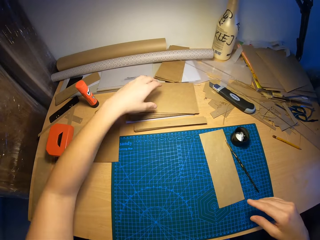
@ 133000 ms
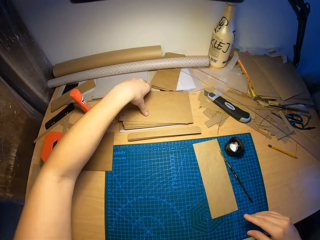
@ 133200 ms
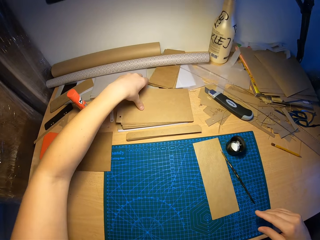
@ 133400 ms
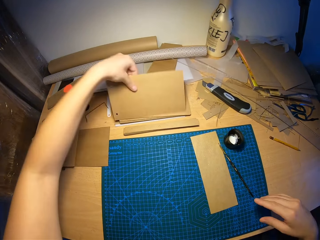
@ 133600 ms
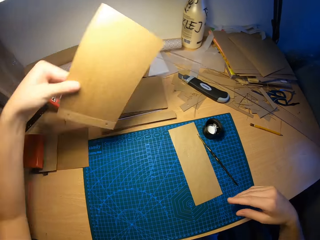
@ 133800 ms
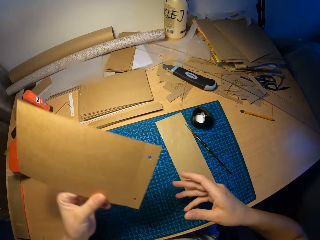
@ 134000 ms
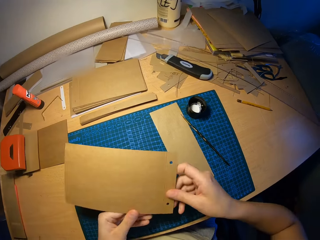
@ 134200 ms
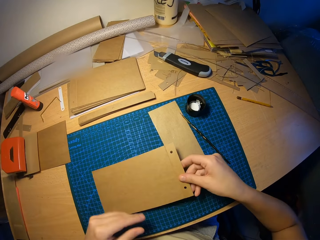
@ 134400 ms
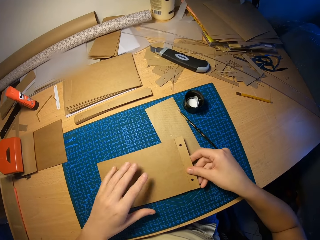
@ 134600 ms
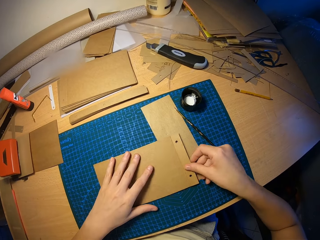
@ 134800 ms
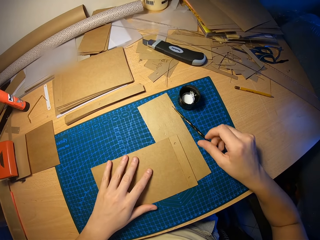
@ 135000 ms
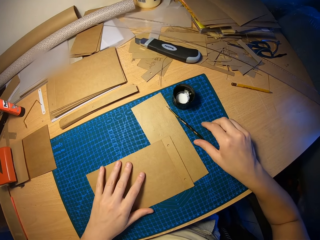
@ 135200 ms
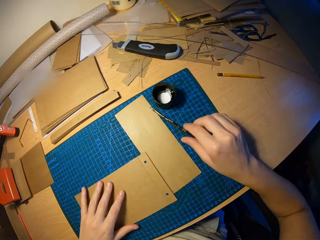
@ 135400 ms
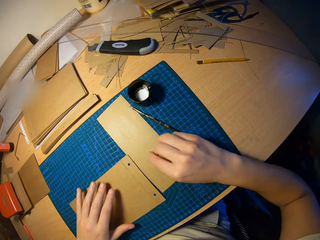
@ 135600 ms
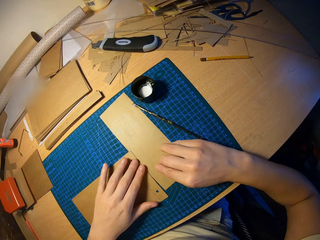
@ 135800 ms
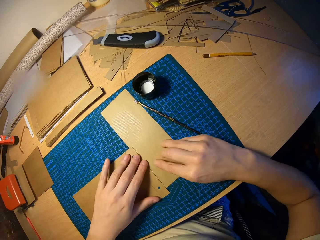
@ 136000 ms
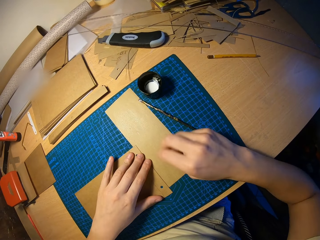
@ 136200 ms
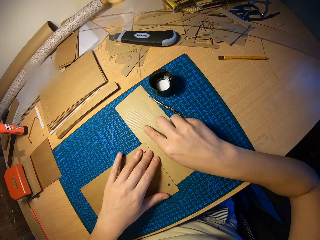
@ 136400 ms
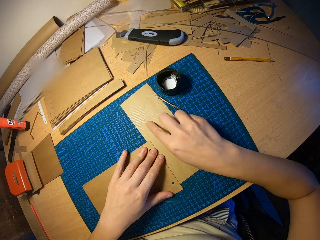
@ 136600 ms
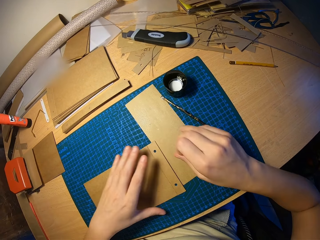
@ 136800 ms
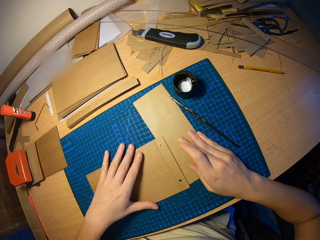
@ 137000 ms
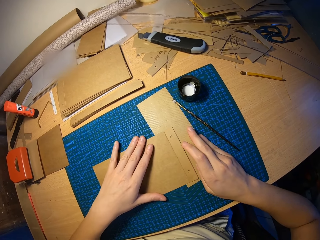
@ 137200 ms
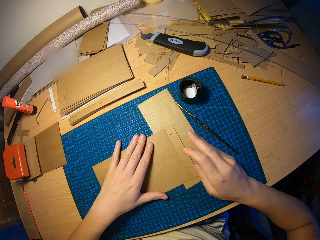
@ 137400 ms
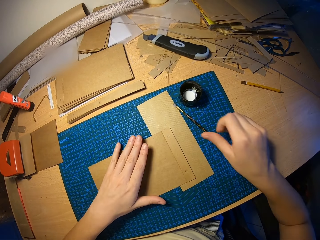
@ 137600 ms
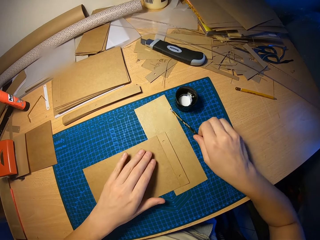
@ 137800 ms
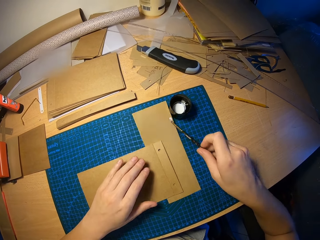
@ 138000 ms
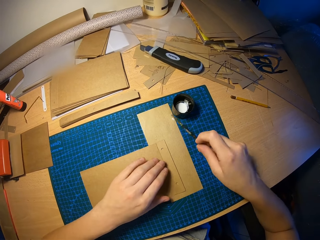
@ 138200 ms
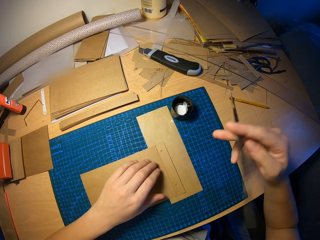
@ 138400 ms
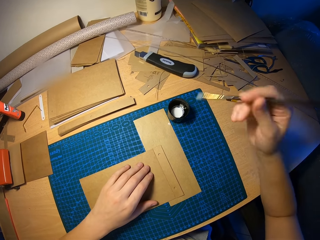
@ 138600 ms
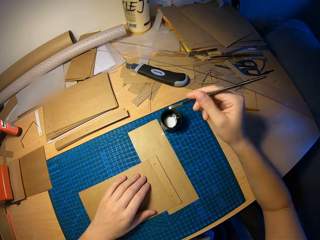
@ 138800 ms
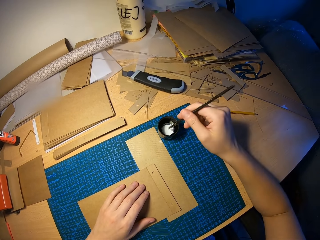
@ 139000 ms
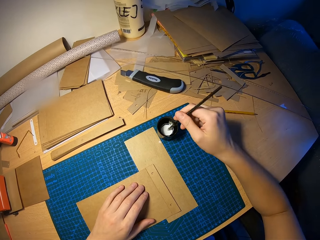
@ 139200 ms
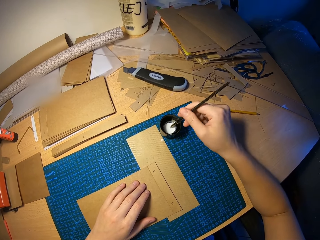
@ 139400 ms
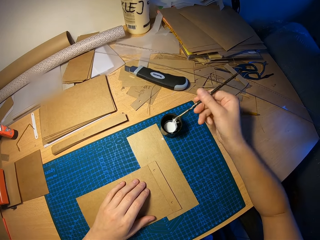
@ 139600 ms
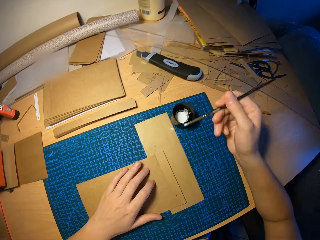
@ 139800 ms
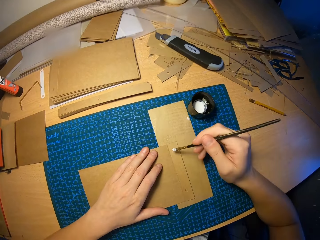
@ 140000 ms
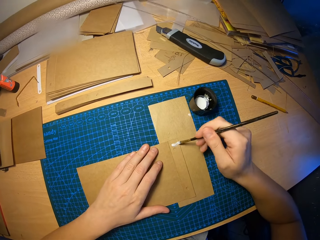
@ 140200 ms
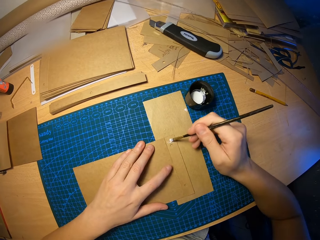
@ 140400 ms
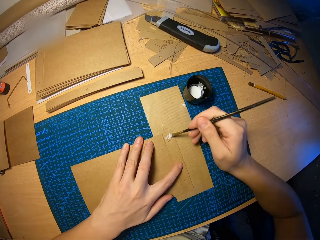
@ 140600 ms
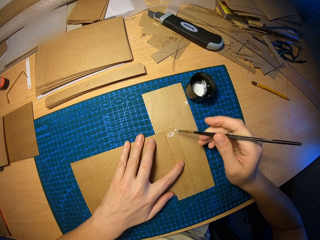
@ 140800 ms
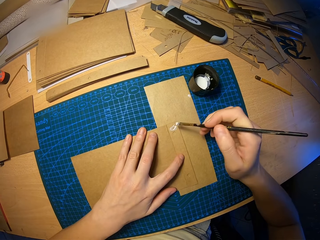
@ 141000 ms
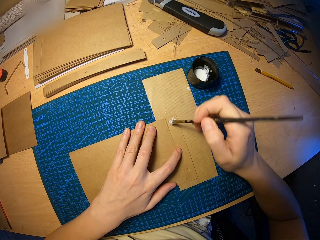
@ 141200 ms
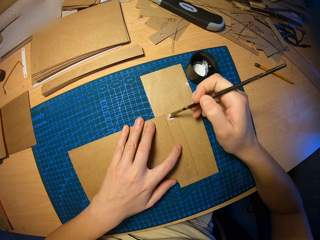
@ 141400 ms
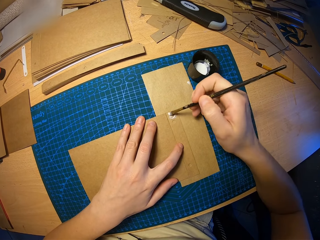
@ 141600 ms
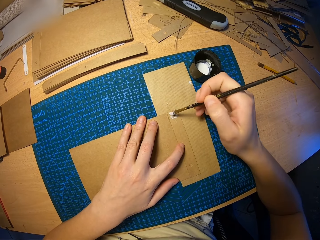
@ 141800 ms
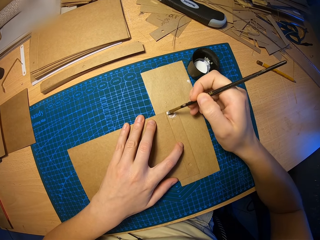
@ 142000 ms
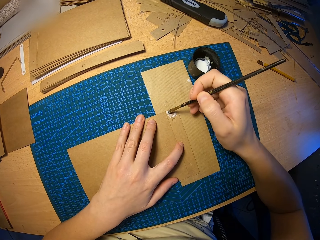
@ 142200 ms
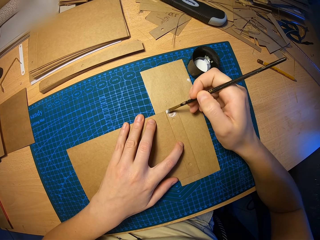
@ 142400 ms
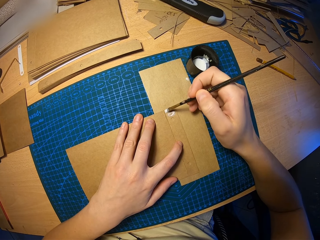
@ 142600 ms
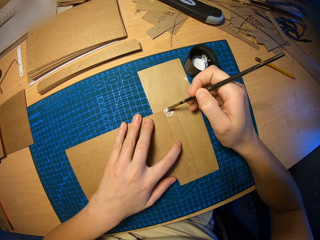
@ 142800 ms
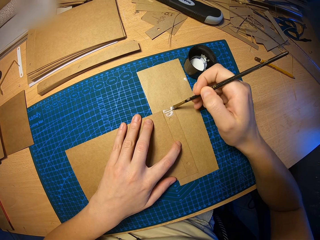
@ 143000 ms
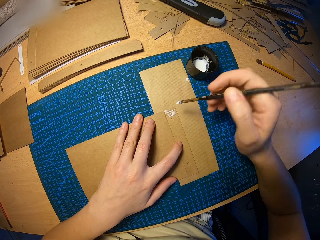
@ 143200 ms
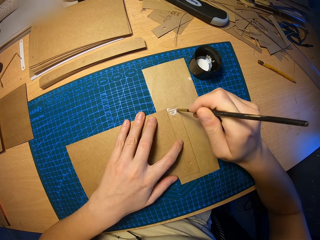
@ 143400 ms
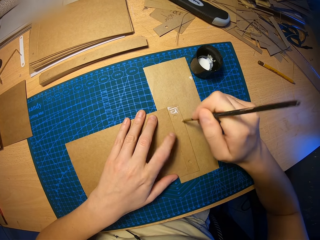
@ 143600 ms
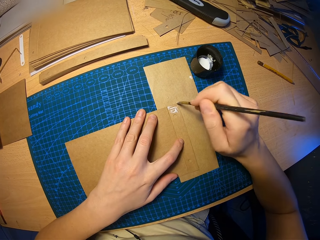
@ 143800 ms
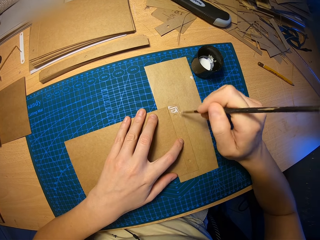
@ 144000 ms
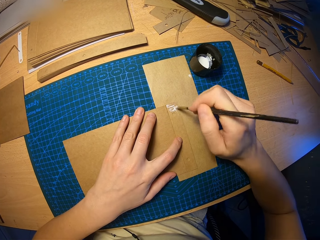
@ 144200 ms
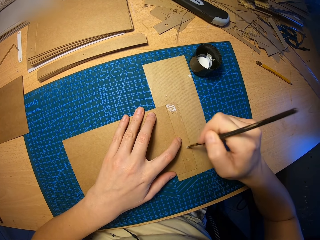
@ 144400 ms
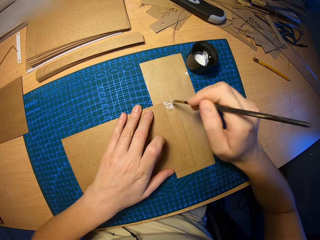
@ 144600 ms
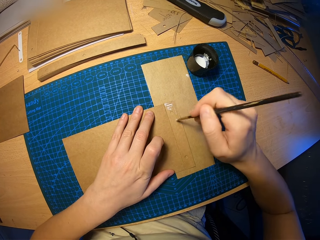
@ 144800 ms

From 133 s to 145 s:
The camera wearer picks a craft paper on the pile of craft papers on the table with his left hand. He holds the paper on both hands. He places the craft paper on the table with his left hand. He touches the brush. He rubs the paper on the table. He moves the paper on the table. He picks the brush on the table with his right hand. He dips the brush in his right hand into the cup of glue on the table. He rubs glue on the craft paper with the brush in his right hand.

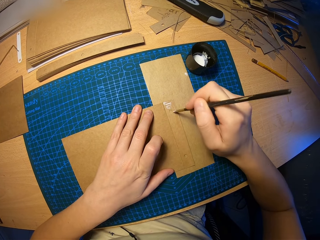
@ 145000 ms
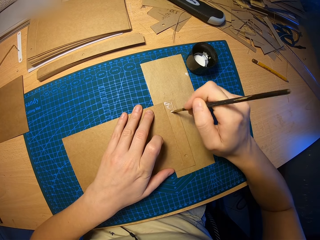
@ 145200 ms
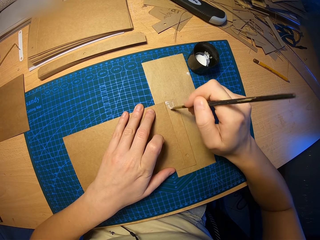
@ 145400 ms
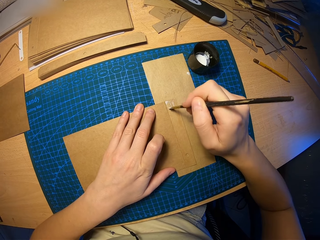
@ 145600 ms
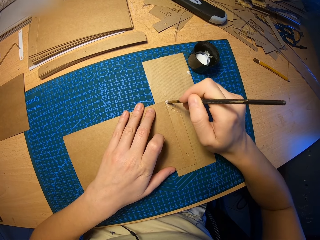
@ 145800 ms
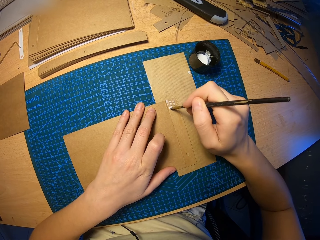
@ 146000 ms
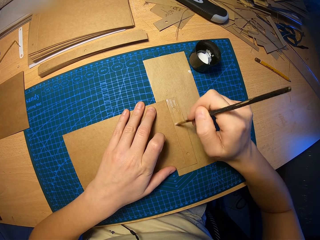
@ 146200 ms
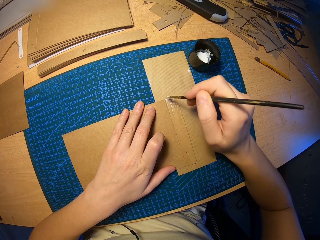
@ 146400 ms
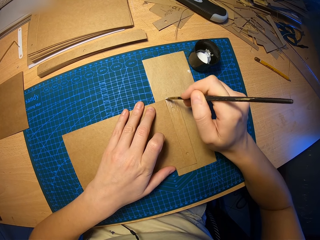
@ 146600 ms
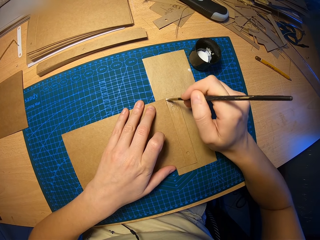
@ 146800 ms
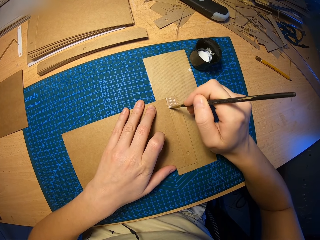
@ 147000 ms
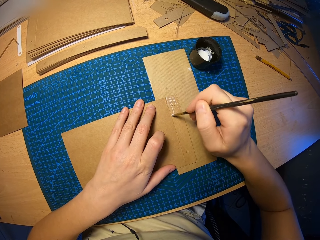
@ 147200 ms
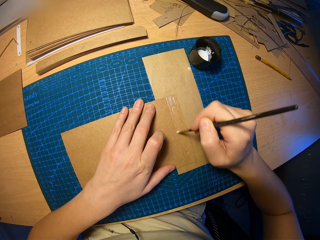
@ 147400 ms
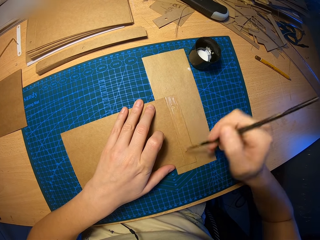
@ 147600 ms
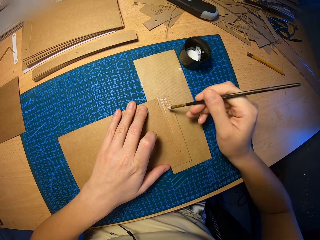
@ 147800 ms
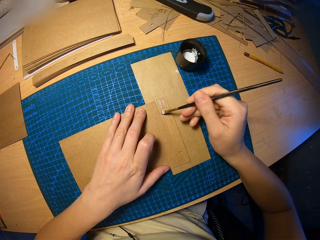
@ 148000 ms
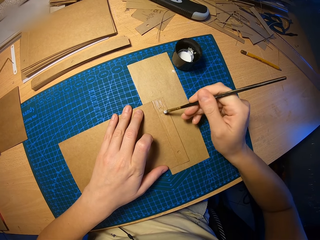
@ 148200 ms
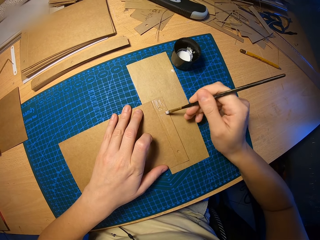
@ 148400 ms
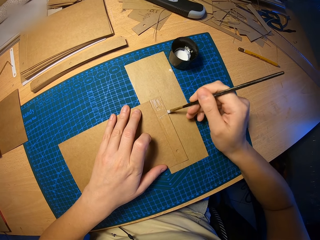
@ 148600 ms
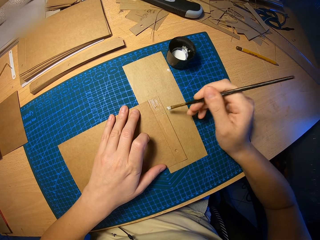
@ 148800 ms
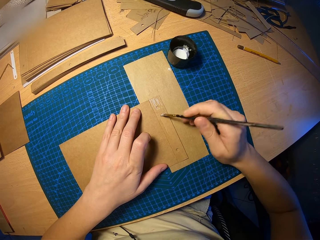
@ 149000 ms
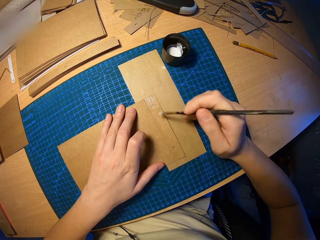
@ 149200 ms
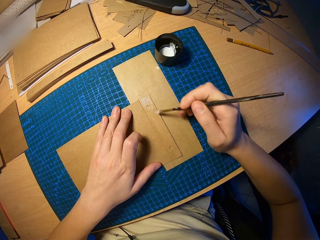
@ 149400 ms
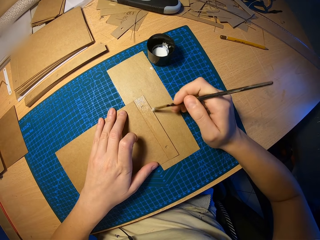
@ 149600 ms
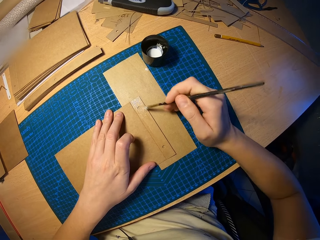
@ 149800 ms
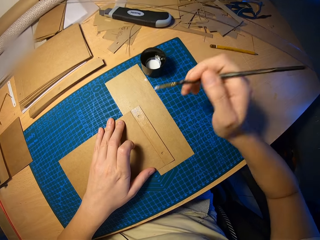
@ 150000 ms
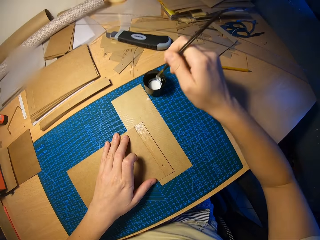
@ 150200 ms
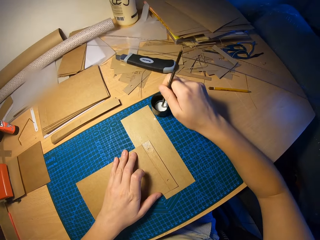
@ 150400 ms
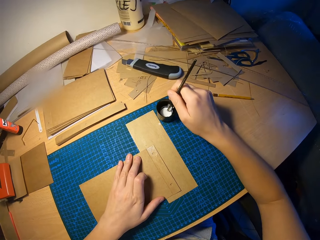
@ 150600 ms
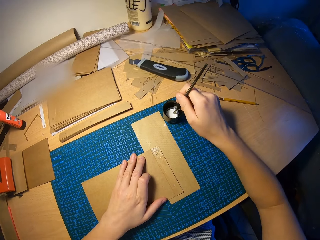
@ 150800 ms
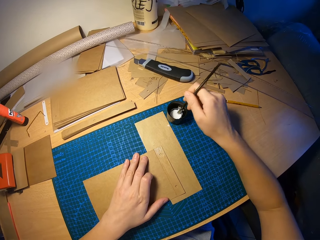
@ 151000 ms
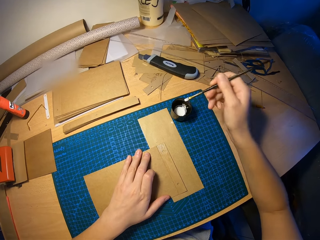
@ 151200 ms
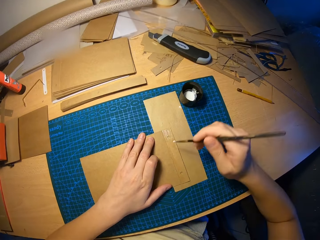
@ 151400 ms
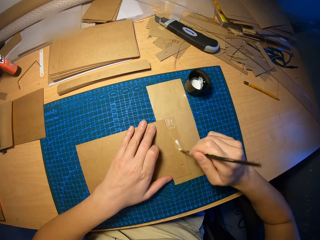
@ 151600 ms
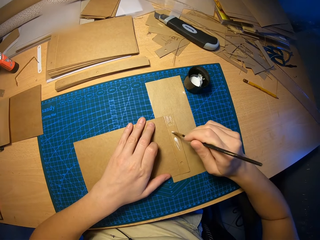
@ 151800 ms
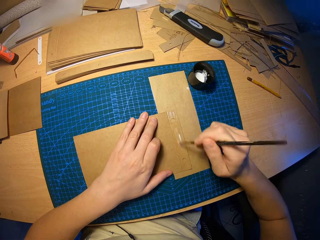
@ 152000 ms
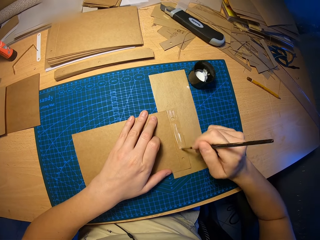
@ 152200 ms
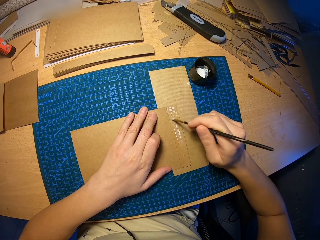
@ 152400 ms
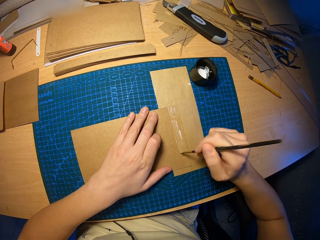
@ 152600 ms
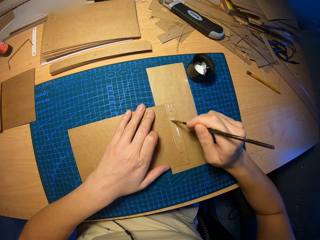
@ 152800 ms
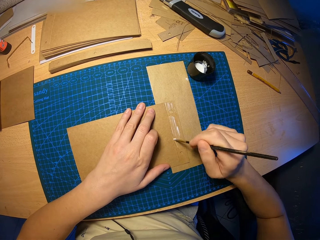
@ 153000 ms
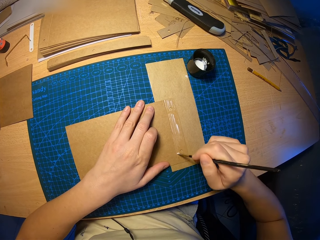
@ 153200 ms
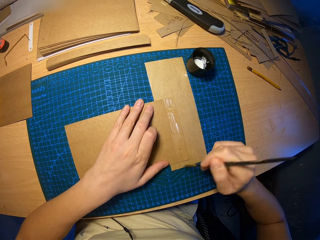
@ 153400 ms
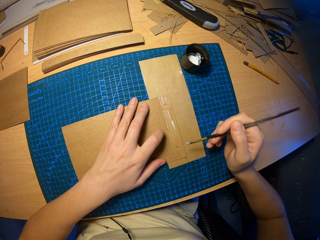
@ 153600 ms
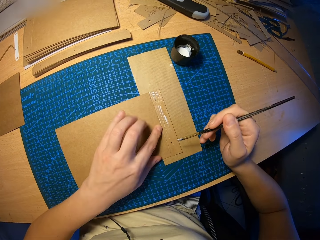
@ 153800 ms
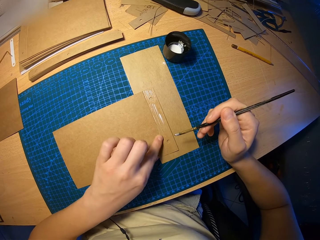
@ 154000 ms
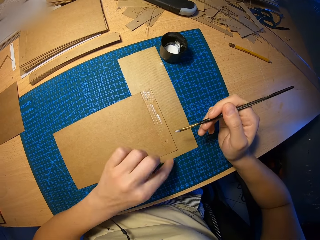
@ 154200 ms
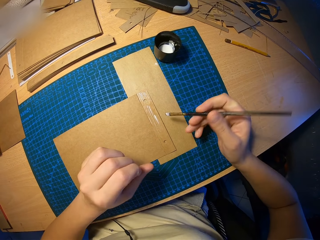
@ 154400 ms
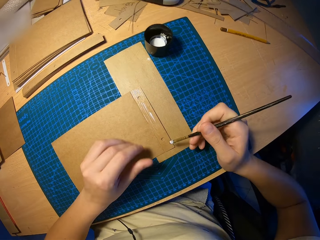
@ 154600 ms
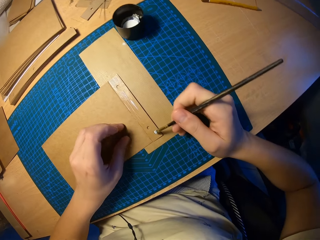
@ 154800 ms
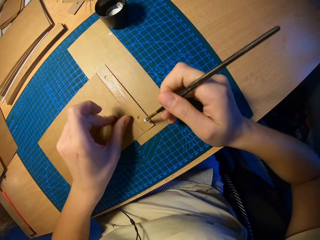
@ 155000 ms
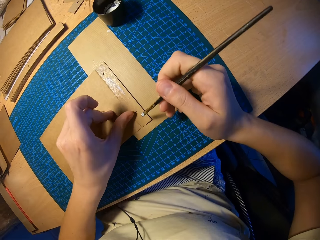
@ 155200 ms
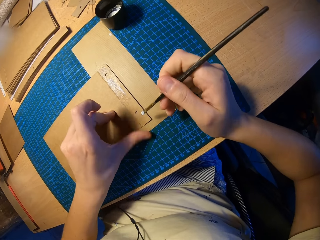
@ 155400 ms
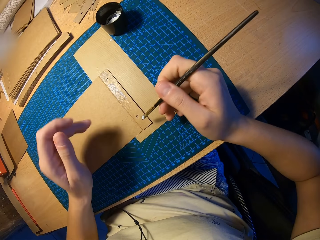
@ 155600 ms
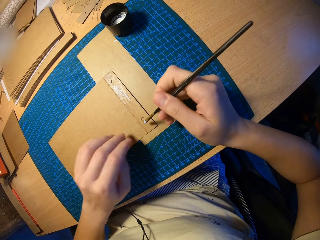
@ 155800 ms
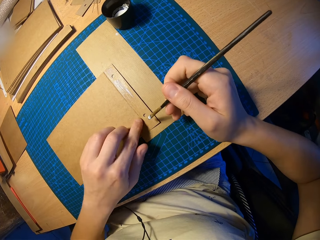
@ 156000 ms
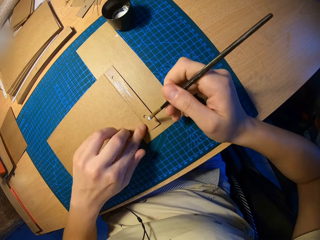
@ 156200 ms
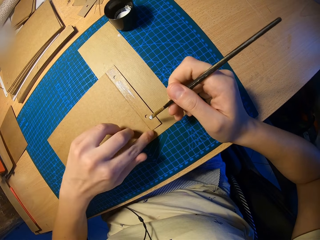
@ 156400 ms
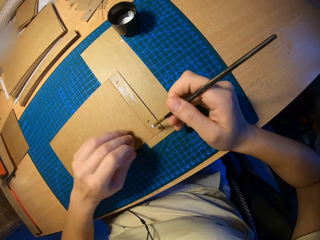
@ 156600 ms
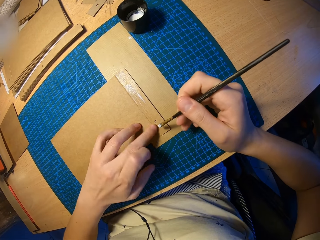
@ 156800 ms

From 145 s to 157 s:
The camera wearer dips the brush in his right hand into the cup of glue on the table. He rubs the glue on the craft paper with the brush in his right hand. He rubs the glue with the left finger.
